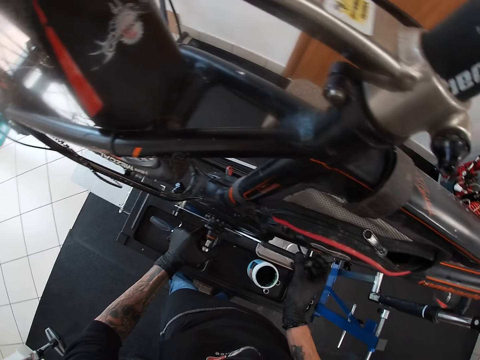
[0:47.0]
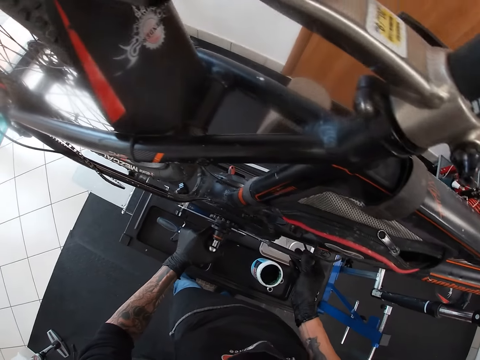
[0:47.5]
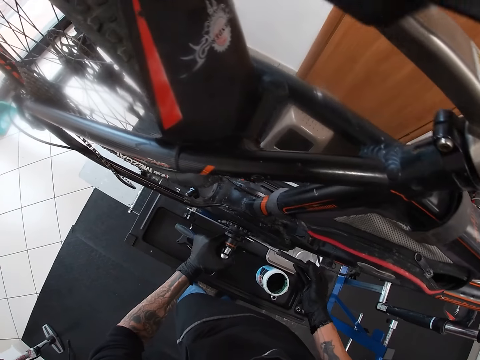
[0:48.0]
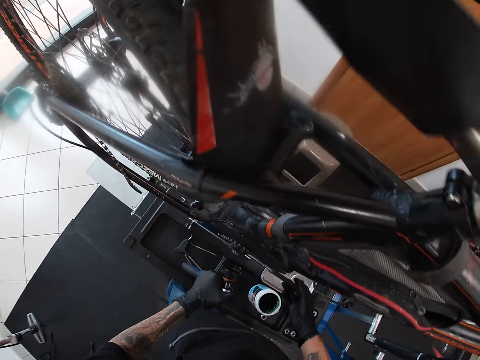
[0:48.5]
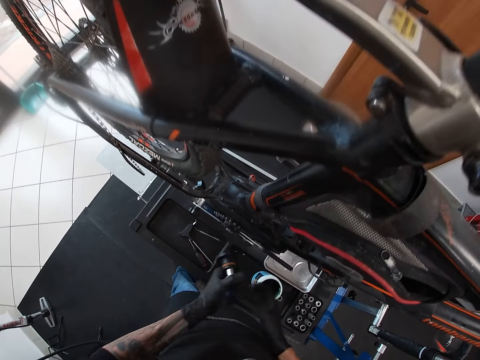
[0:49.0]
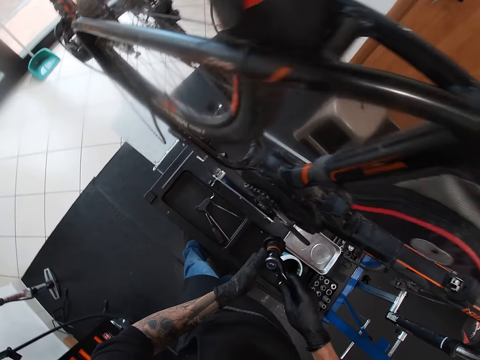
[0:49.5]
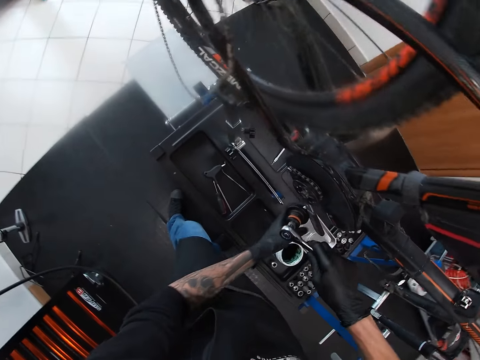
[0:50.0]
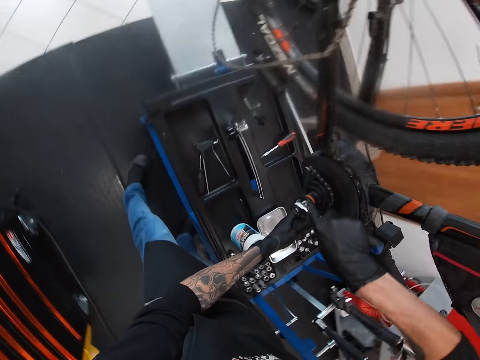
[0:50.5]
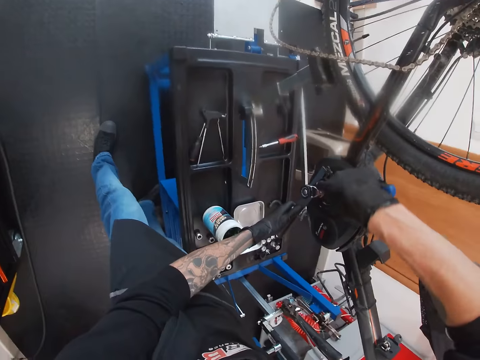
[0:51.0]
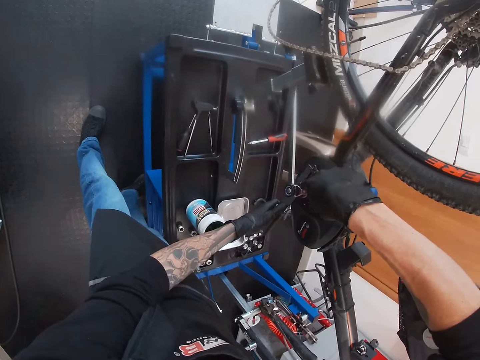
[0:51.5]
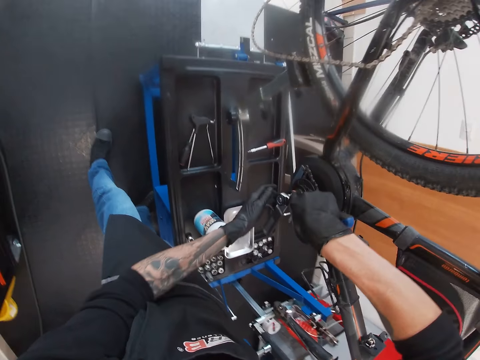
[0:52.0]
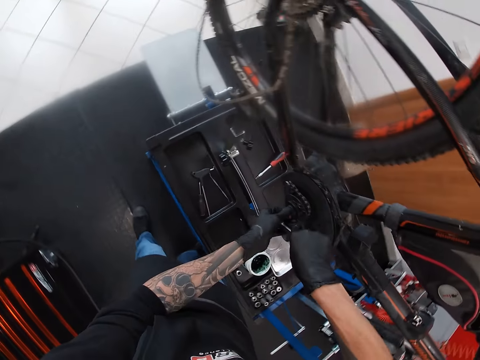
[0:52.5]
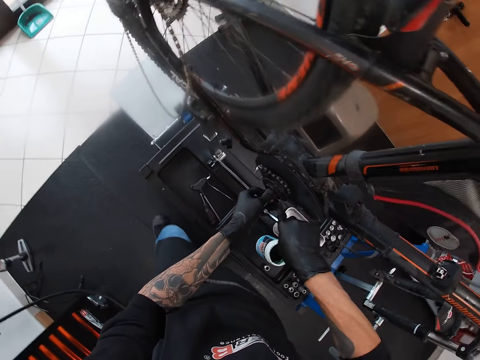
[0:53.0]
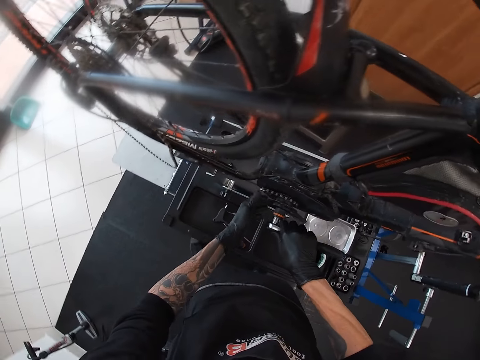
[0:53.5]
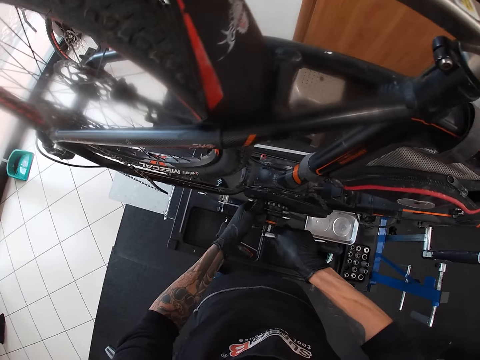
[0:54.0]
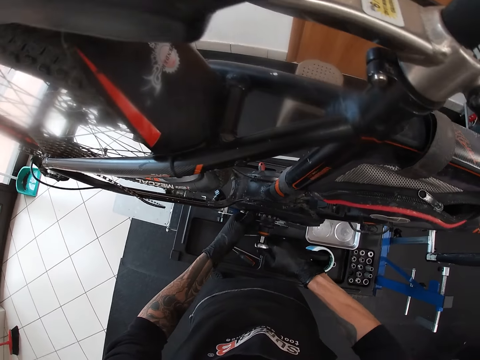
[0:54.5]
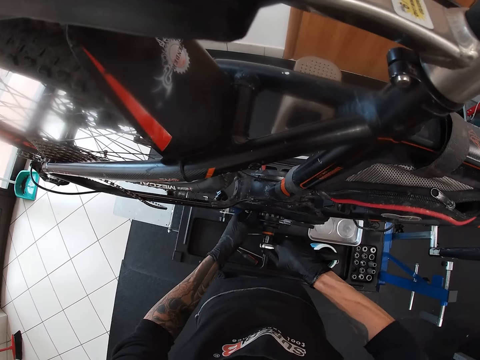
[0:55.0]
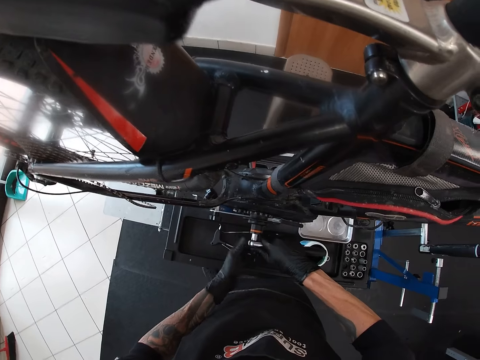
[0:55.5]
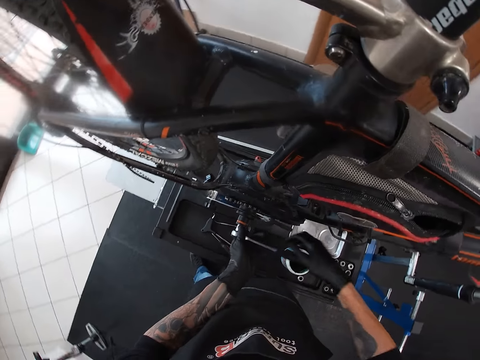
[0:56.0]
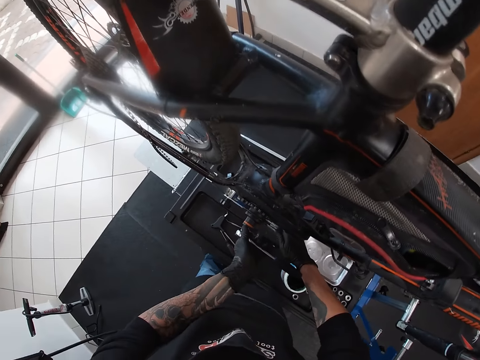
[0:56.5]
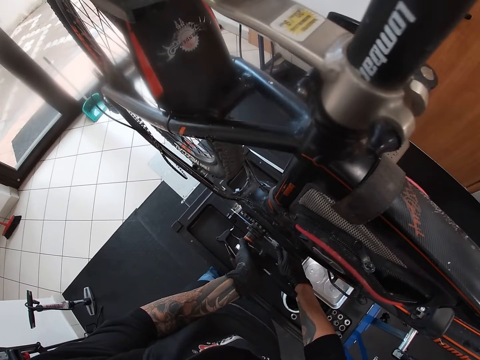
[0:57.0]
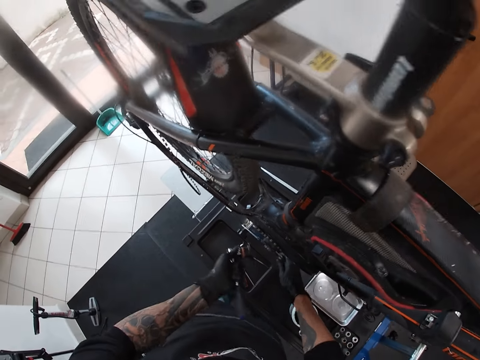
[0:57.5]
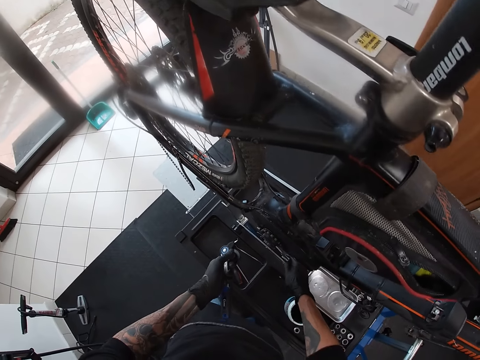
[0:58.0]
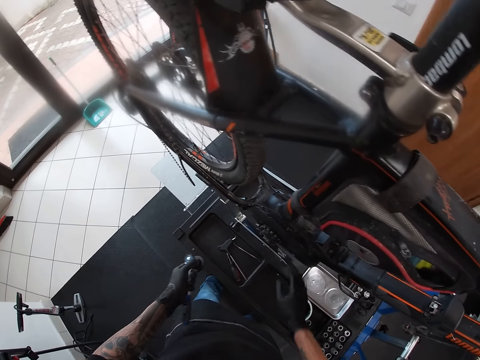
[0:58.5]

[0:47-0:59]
The camera wearer holds the torque wrench with his right hand. He tightens the crank arm with the torque wrench in his right hand. He holds something. He removes the socket wrench. He removes his hand from something.
